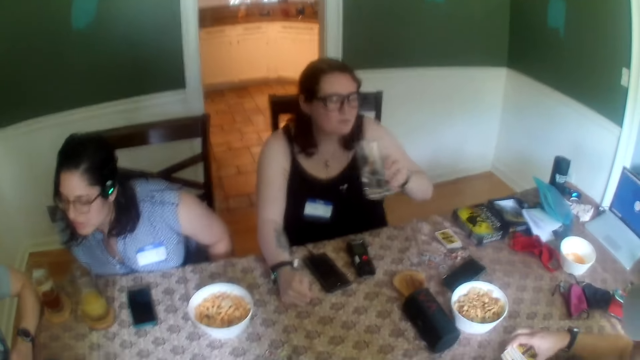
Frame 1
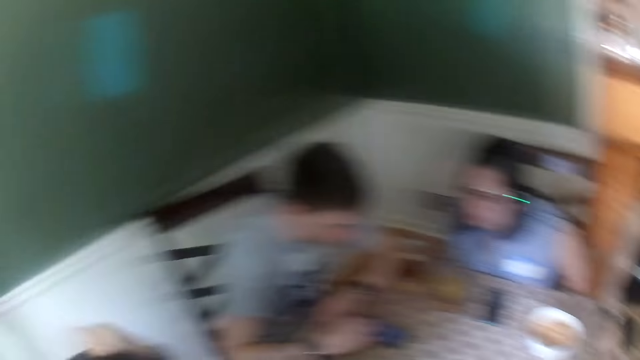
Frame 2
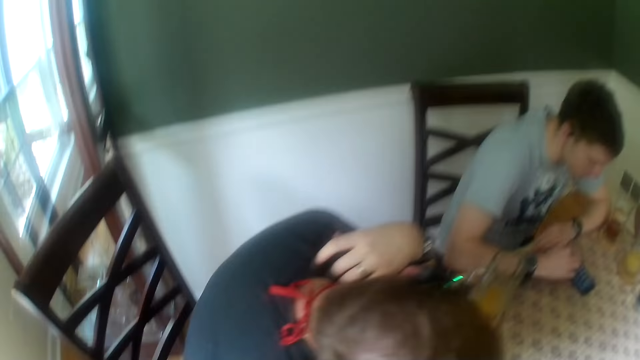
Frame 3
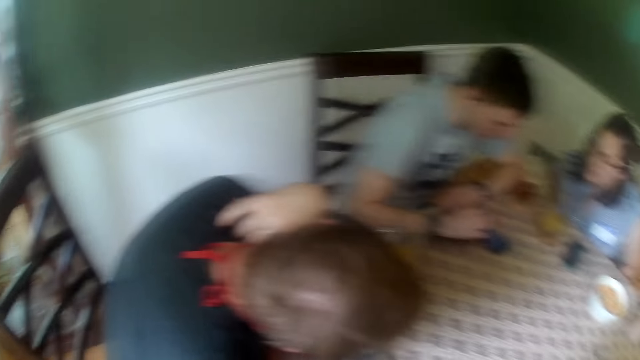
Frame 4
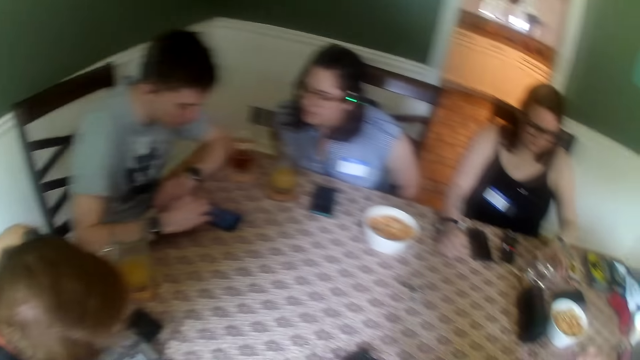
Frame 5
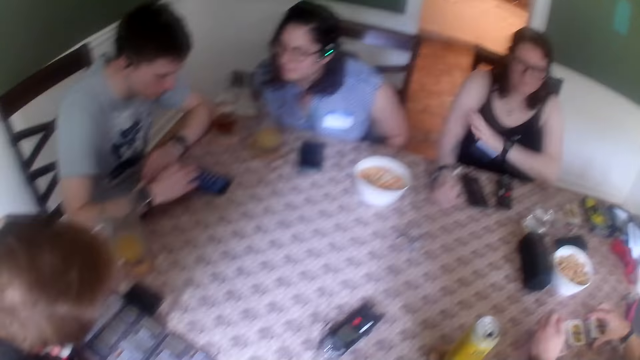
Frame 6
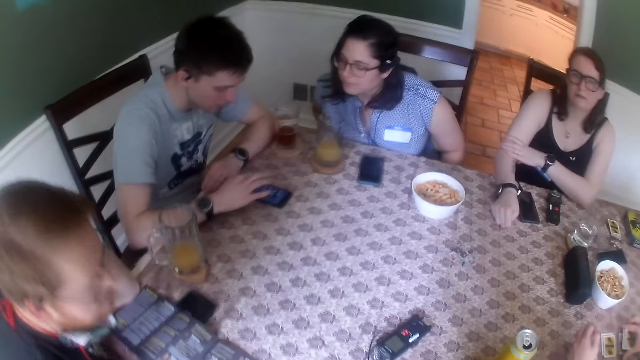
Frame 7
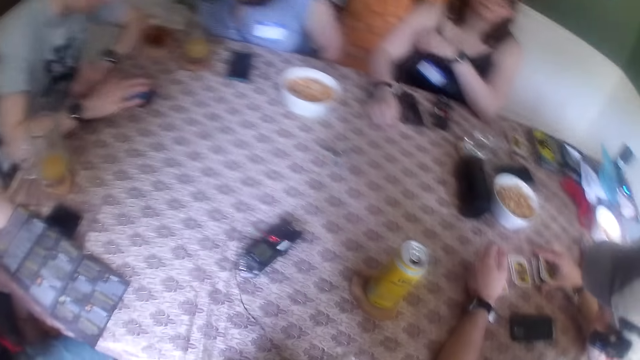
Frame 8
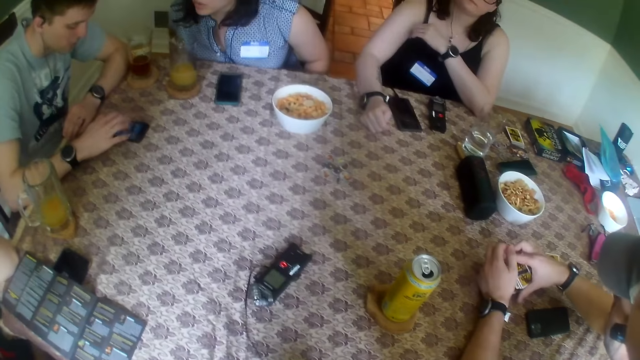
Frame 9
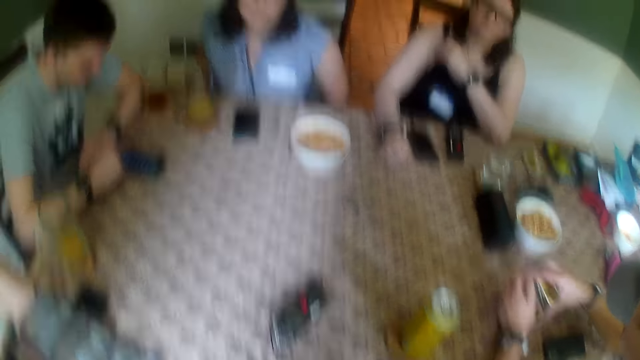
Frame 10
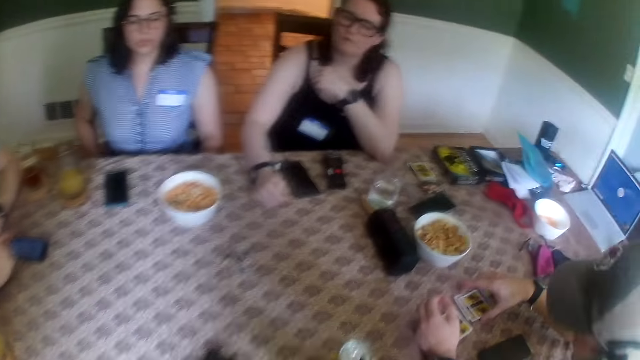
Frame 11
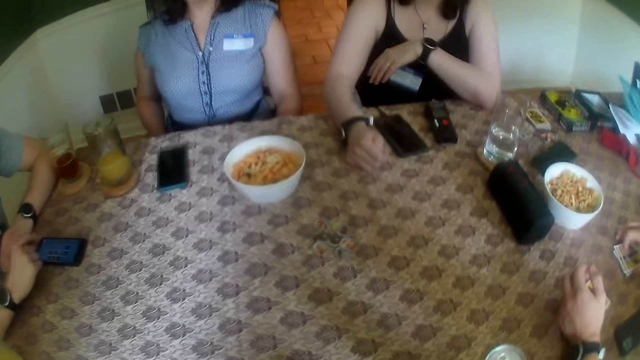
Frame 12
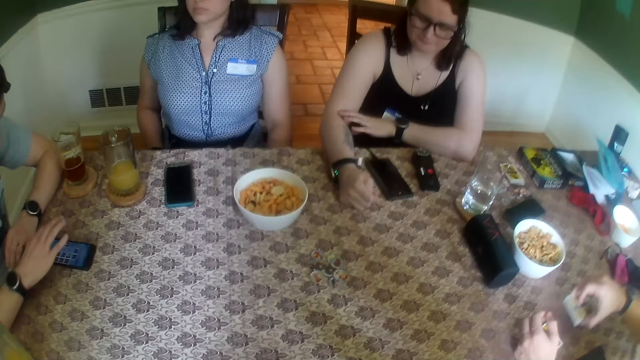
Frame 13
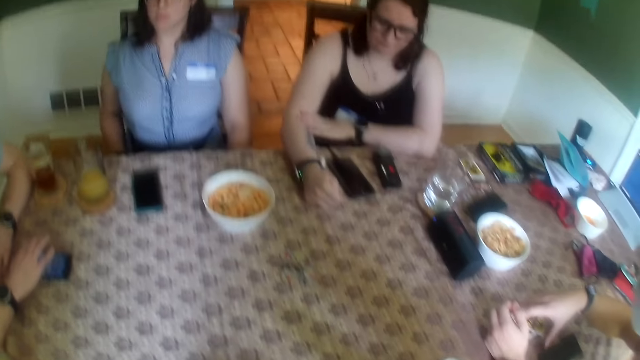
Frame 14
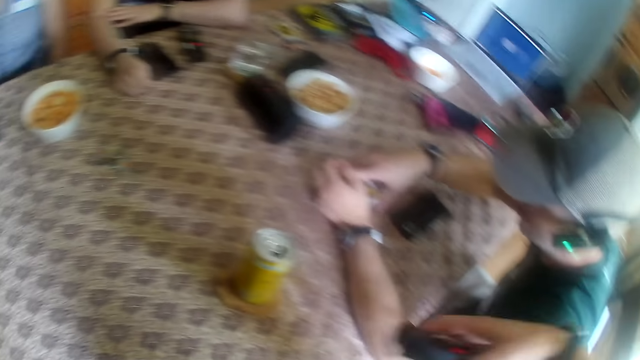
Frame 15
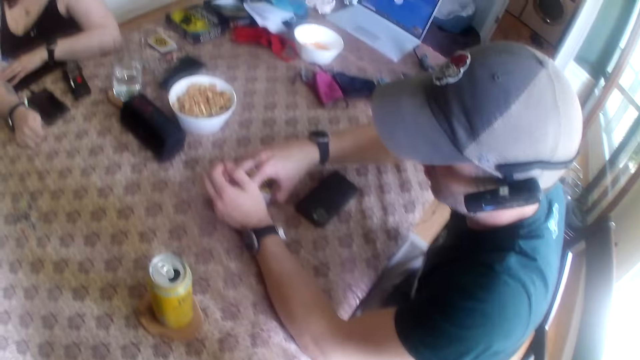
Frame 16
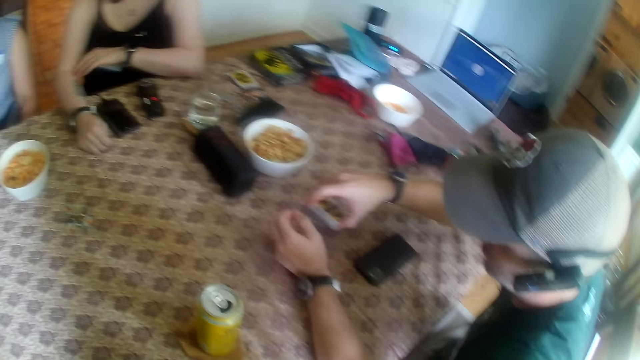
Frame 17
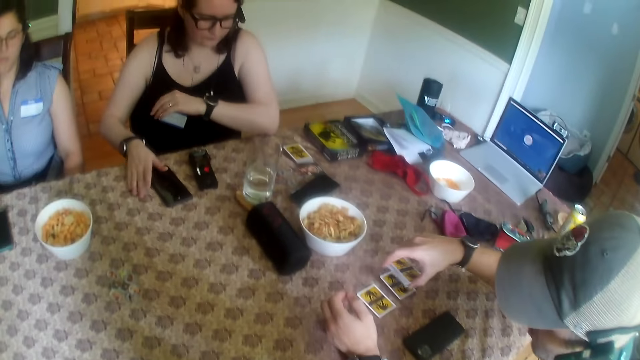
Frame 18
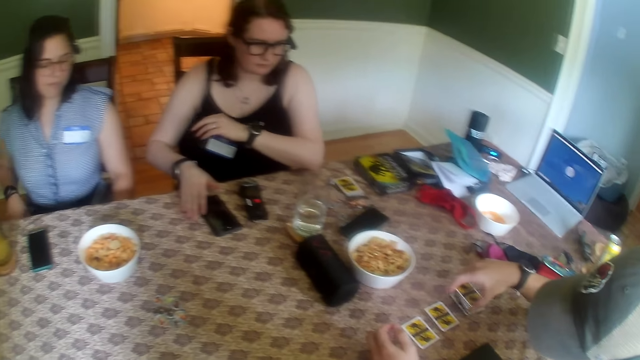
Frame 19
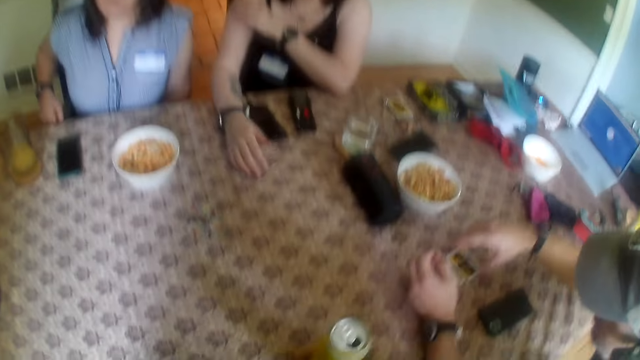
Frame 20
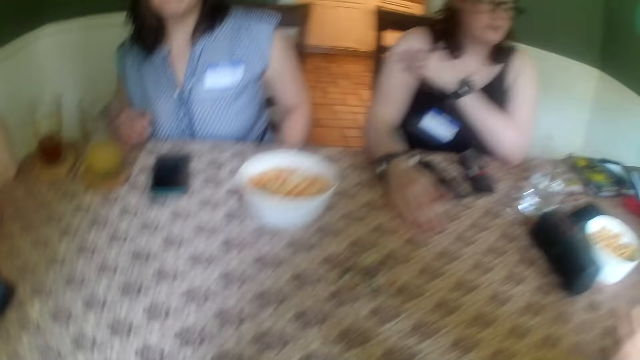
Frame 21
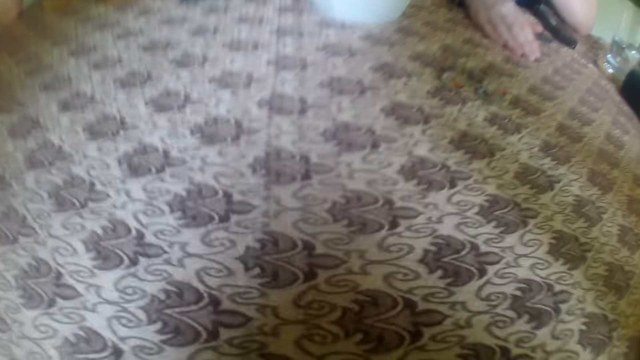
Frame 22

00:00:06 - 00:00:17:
A woman drops the cup of water in her left hand on the table. The camera wearer looks around. A person uses a phone. A man shuffles the pack of cards on the table with his right hand. The camera wearer picks up a phone on the table with her right hand. Another person arranges the cards. The man places the card on the table with his right hand. The woman touches the phone on the table with her right hand. The man places the card on the table with his right hand repeatedly.

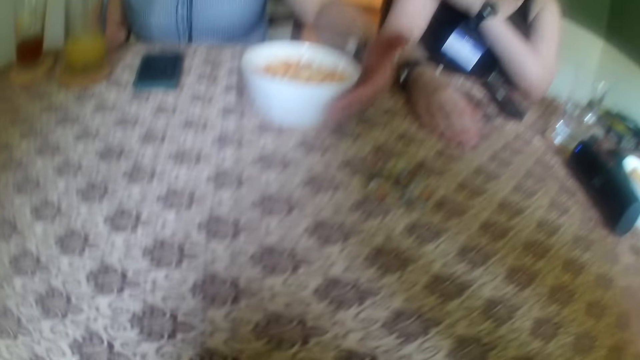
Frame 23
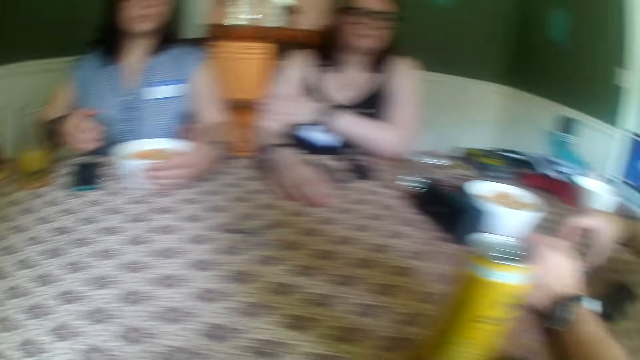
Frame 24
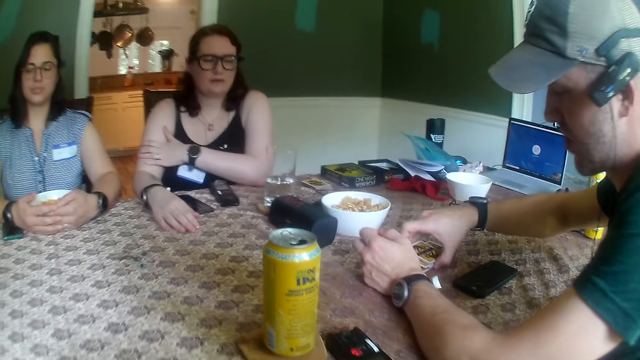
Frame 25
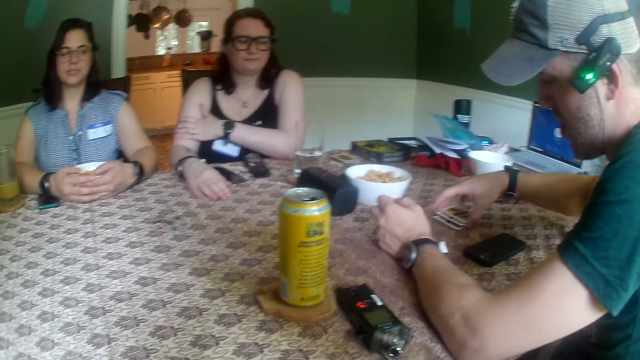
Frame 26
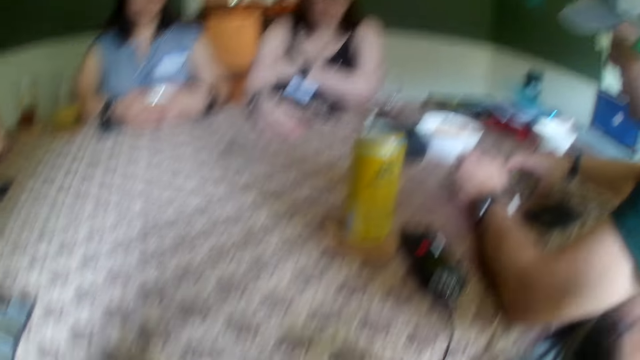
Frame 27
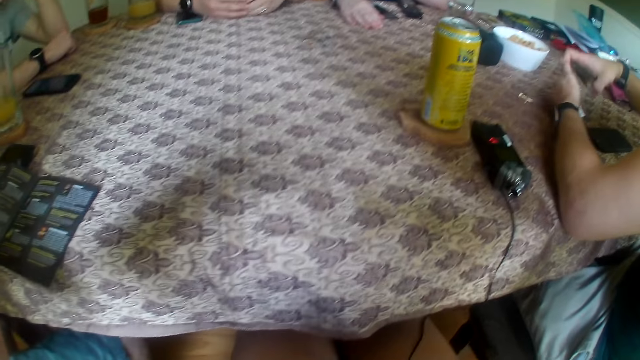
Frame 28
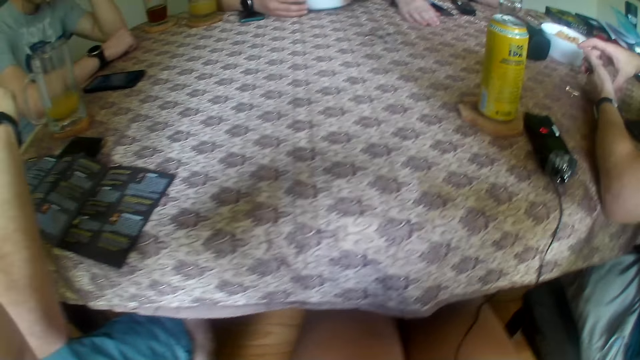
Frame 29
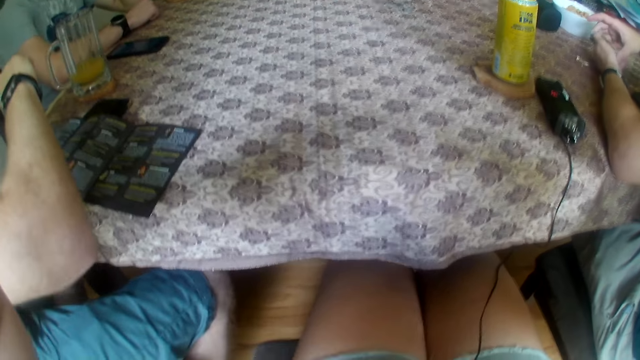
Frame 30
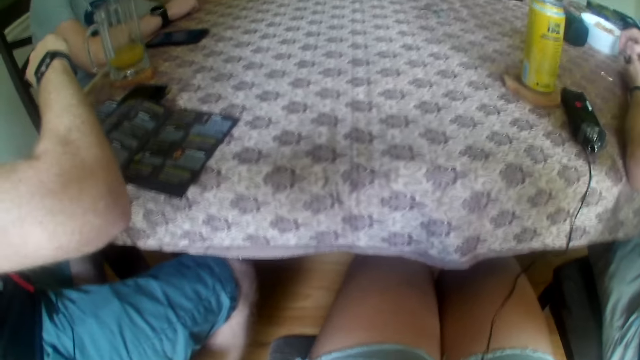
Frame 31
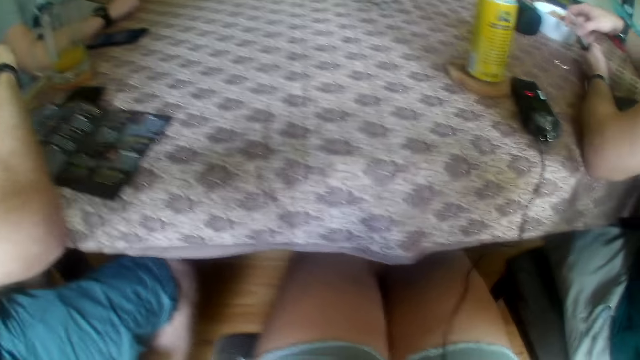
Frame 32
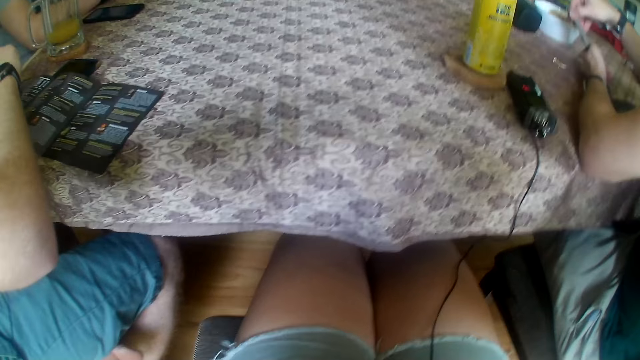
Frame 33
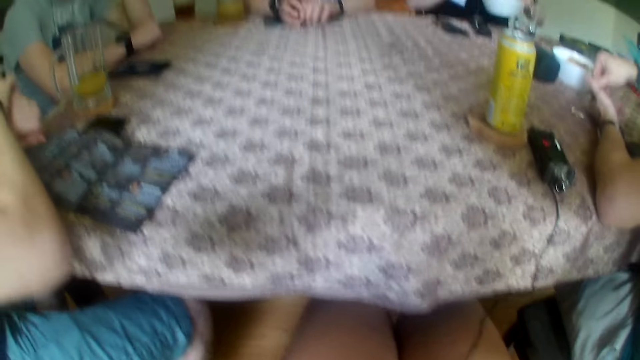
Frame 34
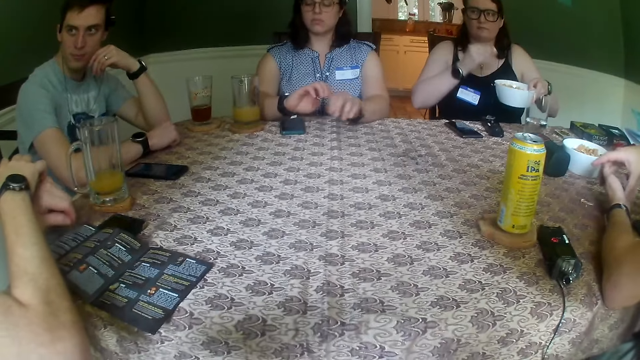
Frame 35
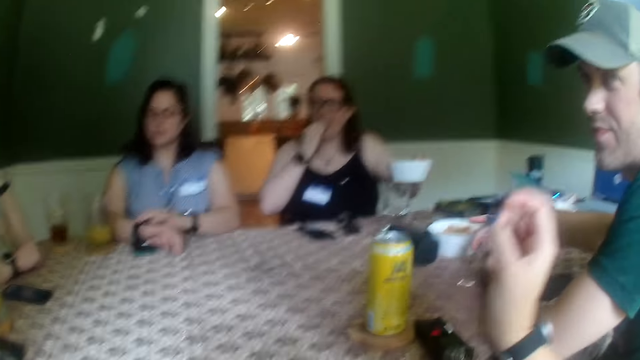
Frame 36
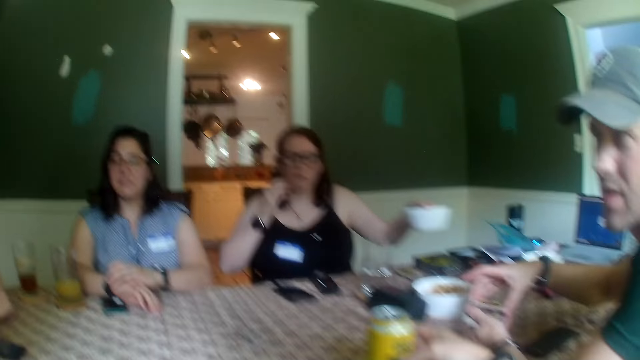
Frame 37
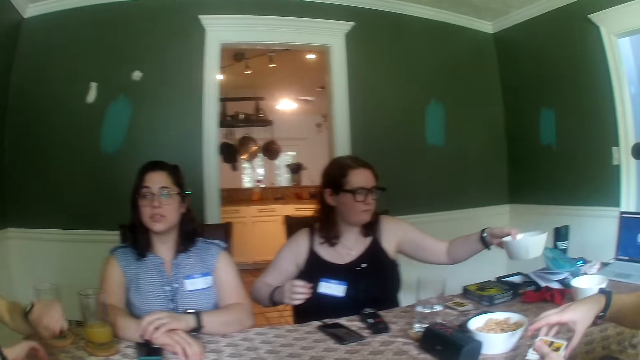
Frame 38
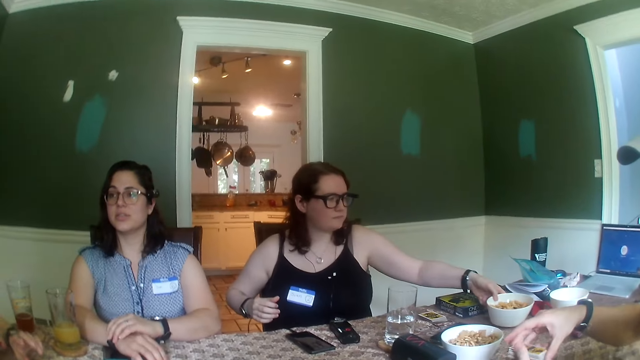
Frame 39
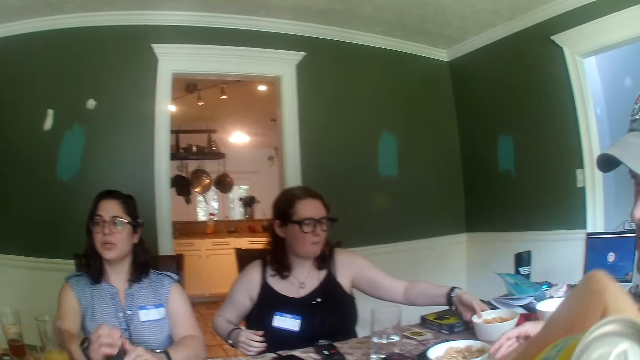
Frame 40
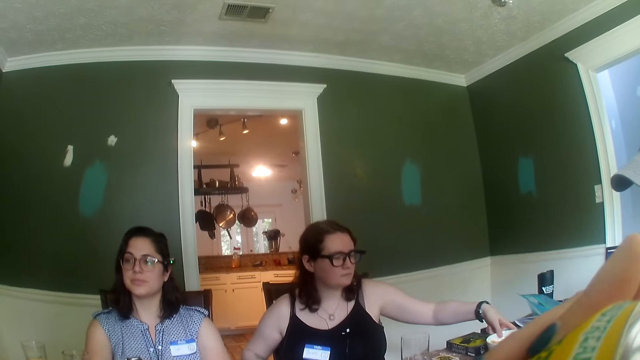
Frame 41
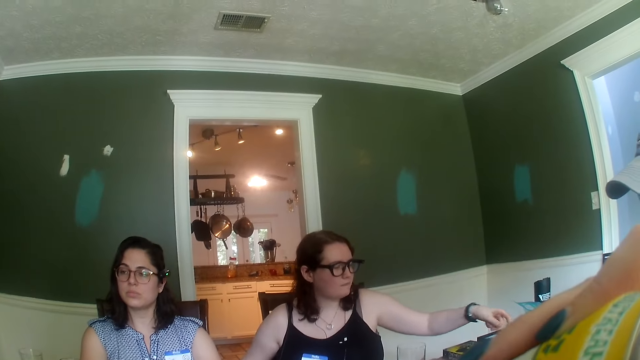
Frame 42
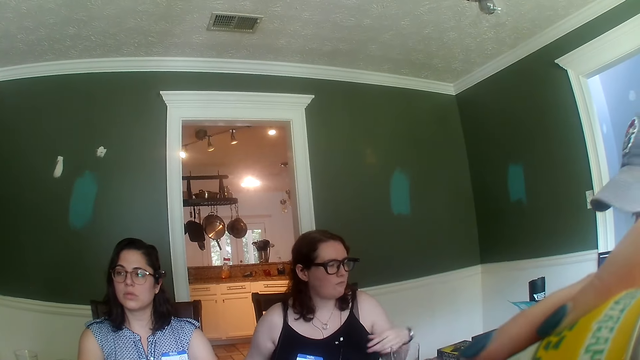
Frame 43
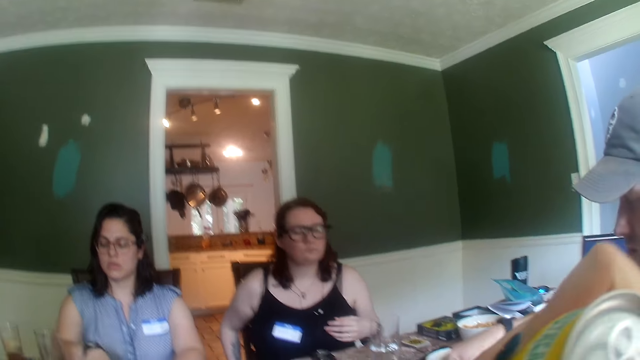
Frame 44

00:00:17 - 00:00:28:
A woman moves a bowl of cheese balls on the table with her left hand. A man picks some cards from the table with his right hand, drops the cards in his right hand on some cards on the table, picks the cards from the table with his right hand, and passes the cards from his right hand to his left hand. The woman lifts the bowl of cheese balls from the table with her left hand. Another man checks a wrist watch on his right hand. The camera wearer looks at the table. The first man shuffles the cards in his left hand with his right hand. The other man touches his left hand with his right hand. Another woman eats from the bowl of cheese balls in her left hand. The first woman touches a wrist watch in her right hand with her left hand and interacts with the other man. The camera wearer picks up a can of malt on the table with her right hand. The other woman drops the bowl of cheese balls in her left hand on the table. The camera wearer drinks from the can of malt in her right hand.
